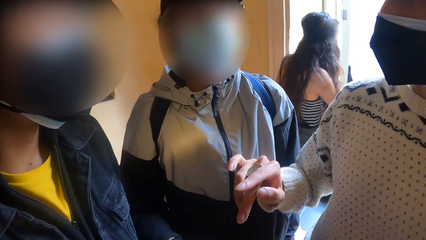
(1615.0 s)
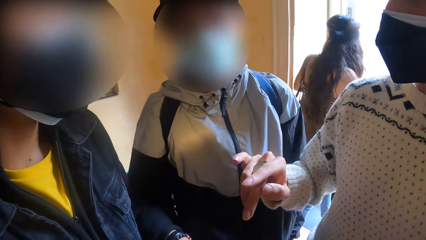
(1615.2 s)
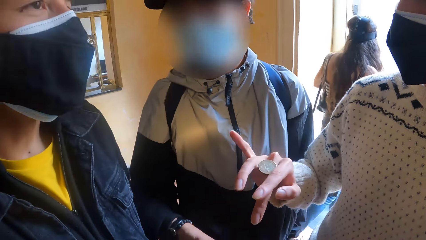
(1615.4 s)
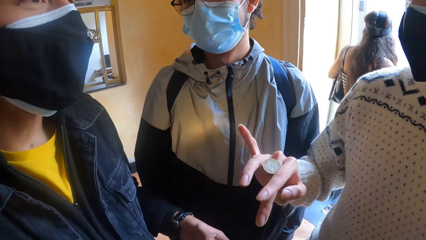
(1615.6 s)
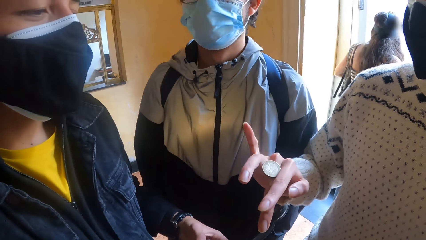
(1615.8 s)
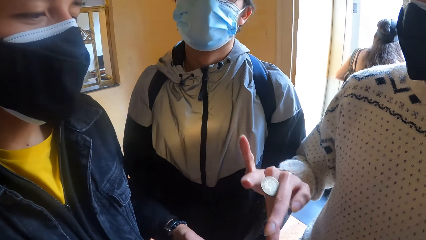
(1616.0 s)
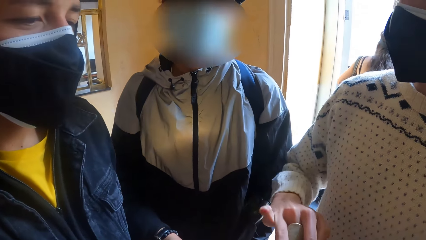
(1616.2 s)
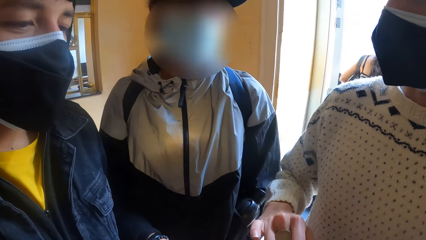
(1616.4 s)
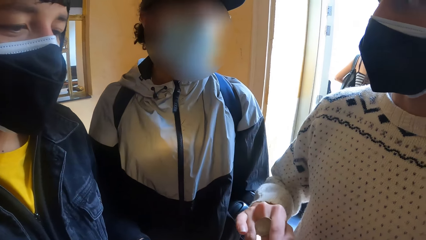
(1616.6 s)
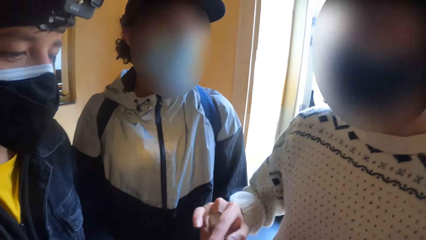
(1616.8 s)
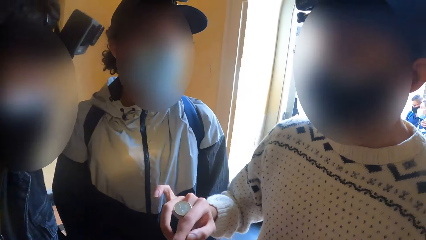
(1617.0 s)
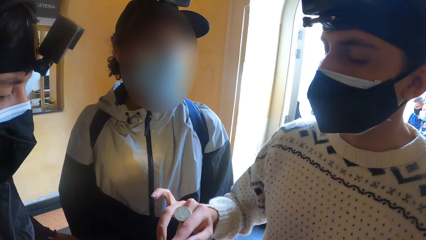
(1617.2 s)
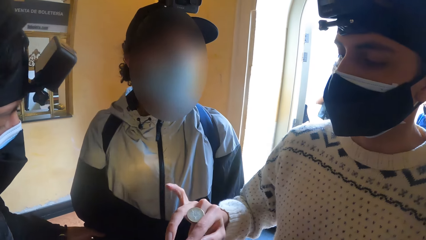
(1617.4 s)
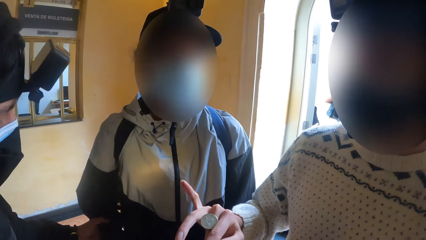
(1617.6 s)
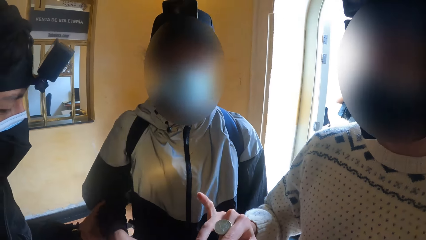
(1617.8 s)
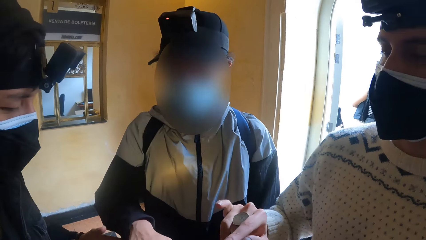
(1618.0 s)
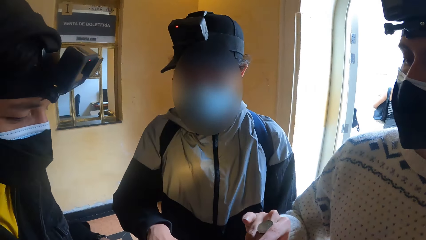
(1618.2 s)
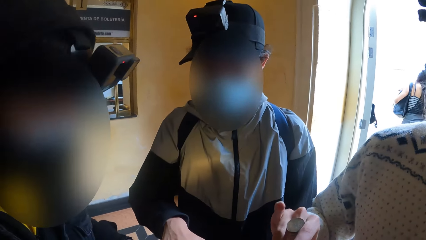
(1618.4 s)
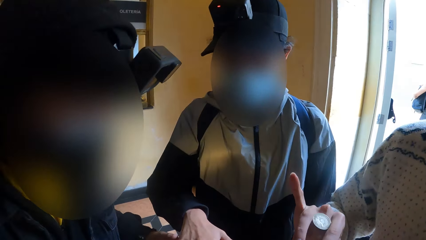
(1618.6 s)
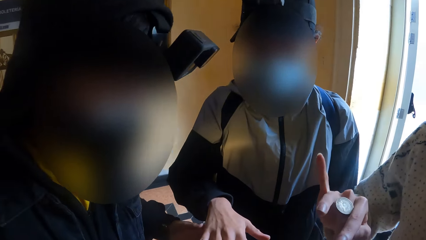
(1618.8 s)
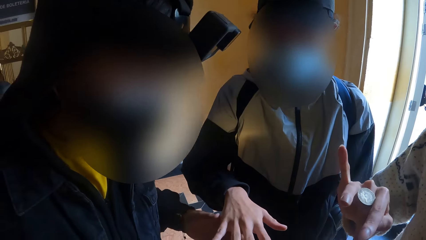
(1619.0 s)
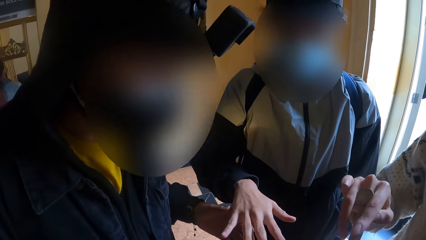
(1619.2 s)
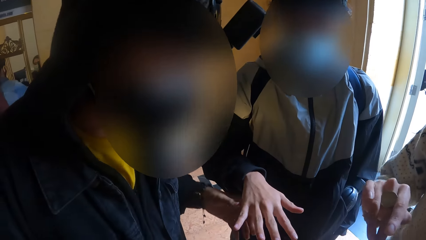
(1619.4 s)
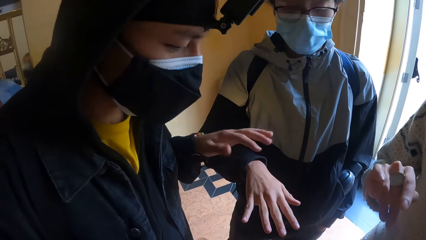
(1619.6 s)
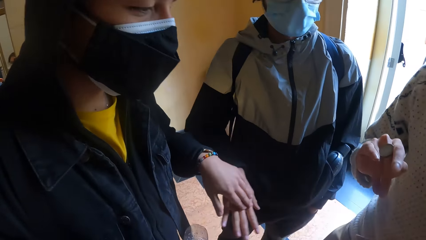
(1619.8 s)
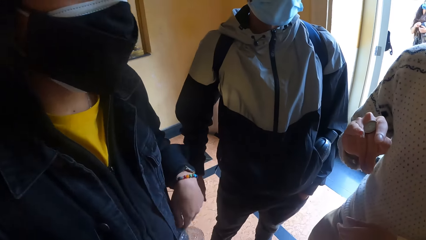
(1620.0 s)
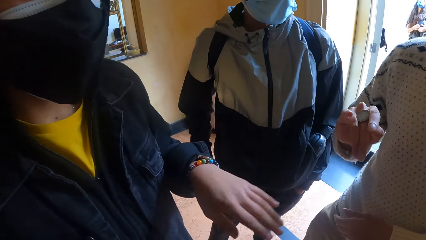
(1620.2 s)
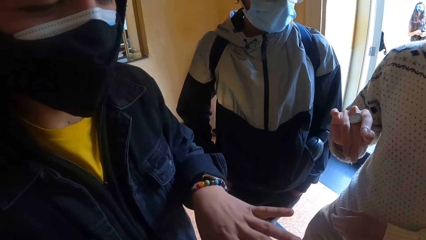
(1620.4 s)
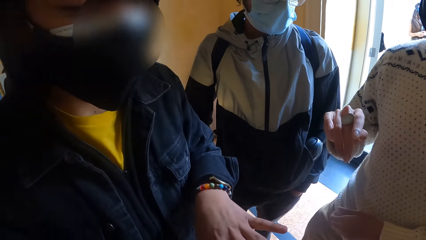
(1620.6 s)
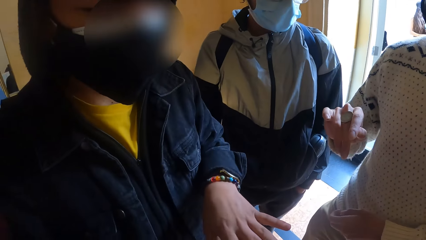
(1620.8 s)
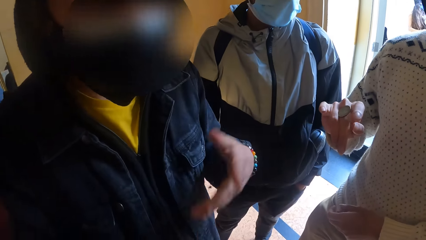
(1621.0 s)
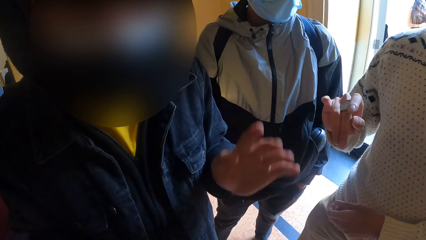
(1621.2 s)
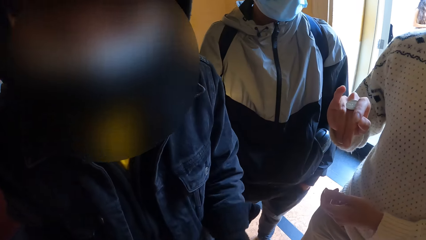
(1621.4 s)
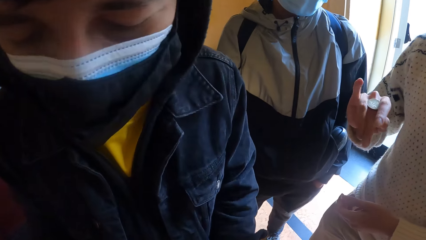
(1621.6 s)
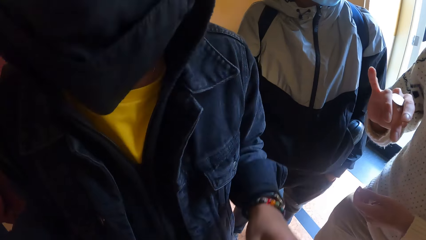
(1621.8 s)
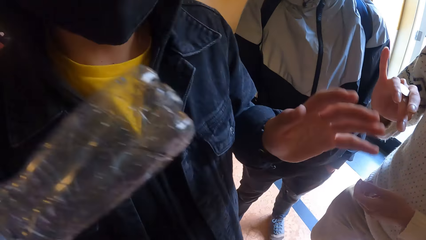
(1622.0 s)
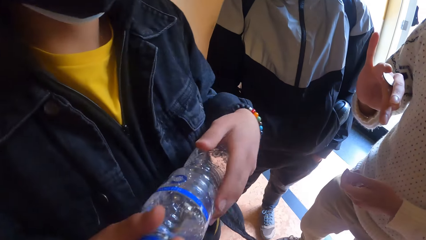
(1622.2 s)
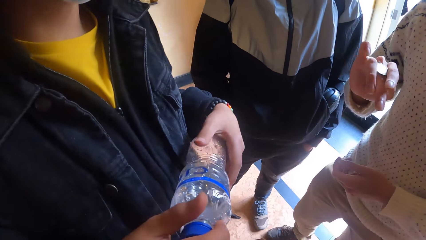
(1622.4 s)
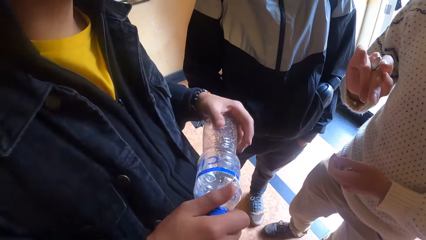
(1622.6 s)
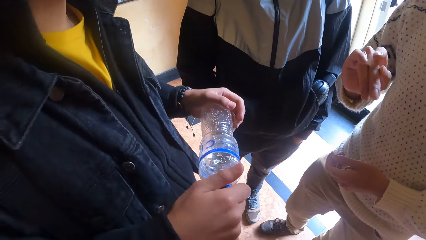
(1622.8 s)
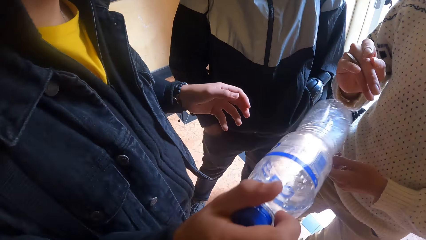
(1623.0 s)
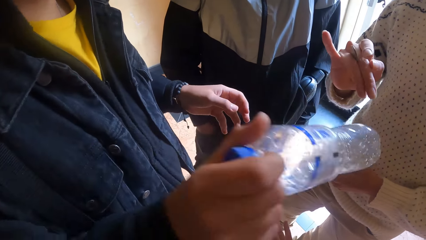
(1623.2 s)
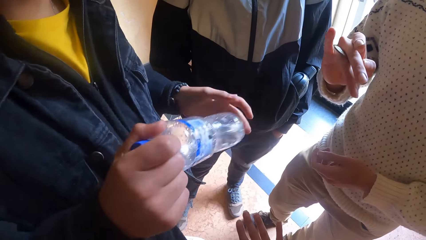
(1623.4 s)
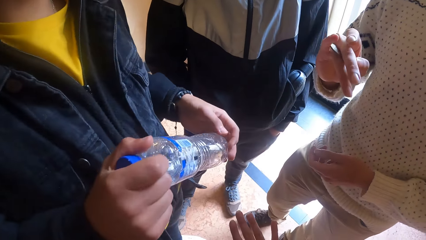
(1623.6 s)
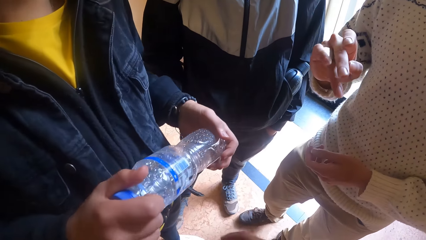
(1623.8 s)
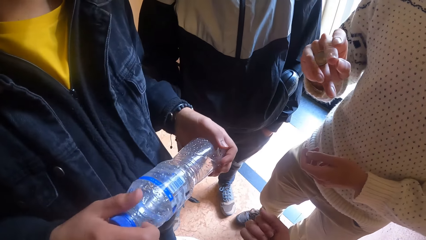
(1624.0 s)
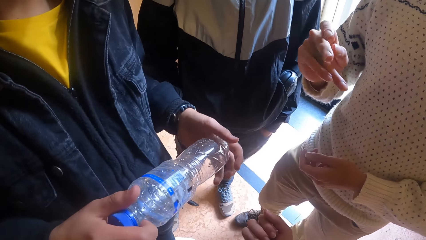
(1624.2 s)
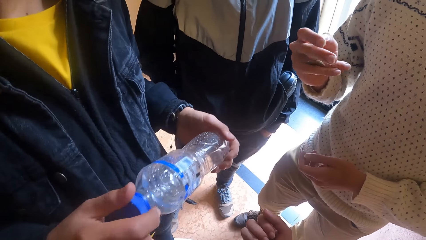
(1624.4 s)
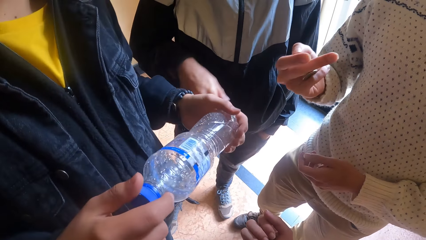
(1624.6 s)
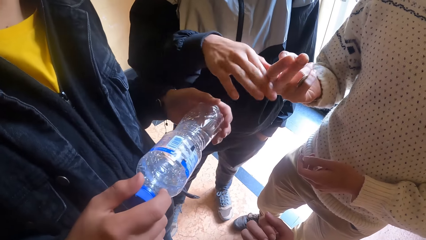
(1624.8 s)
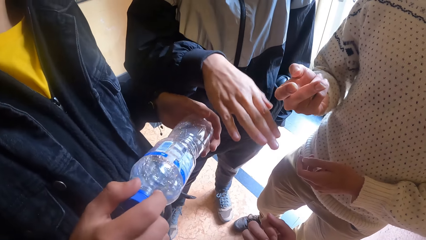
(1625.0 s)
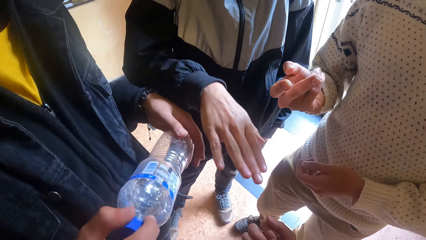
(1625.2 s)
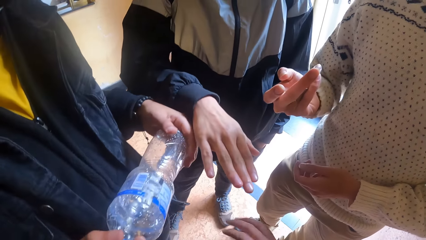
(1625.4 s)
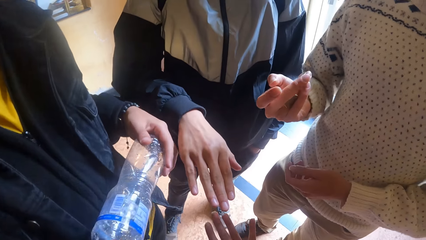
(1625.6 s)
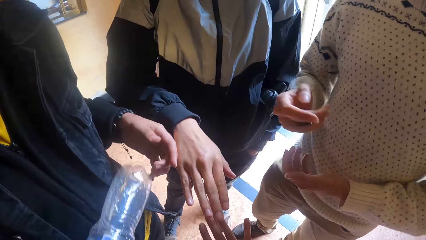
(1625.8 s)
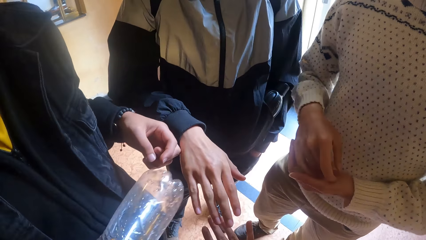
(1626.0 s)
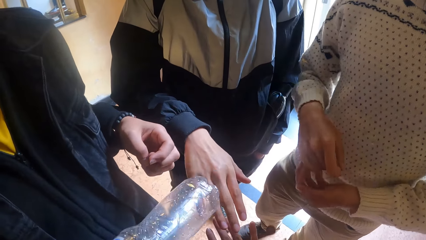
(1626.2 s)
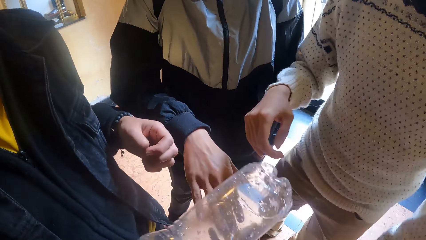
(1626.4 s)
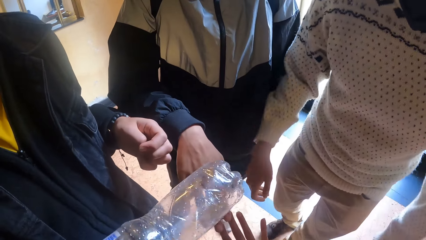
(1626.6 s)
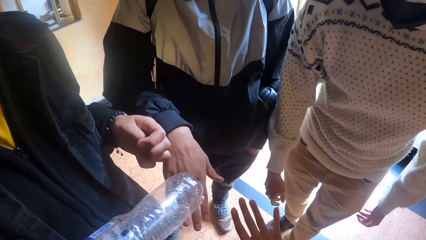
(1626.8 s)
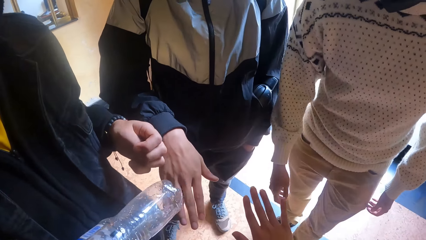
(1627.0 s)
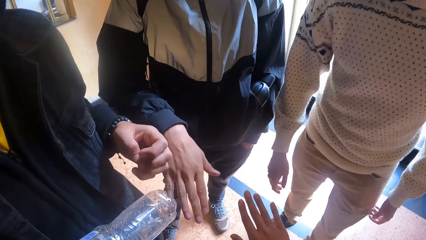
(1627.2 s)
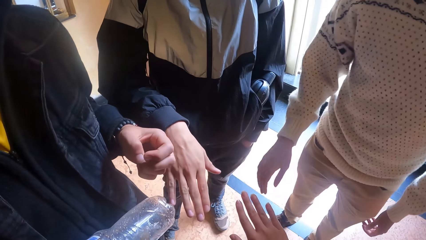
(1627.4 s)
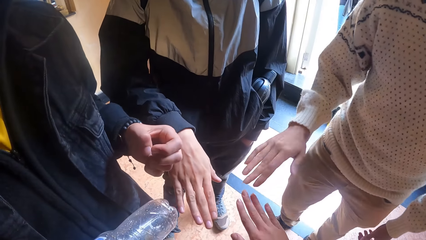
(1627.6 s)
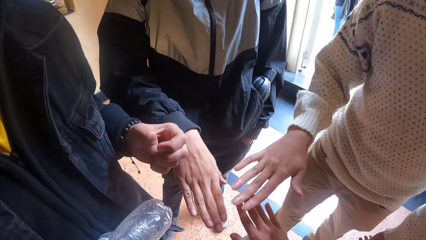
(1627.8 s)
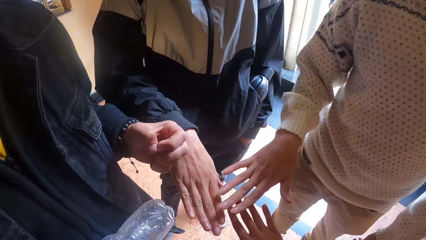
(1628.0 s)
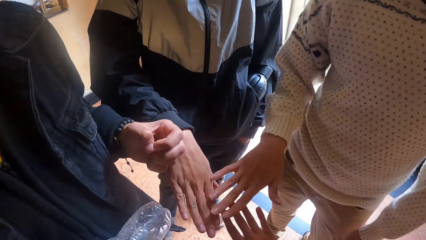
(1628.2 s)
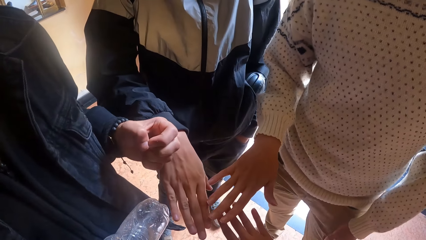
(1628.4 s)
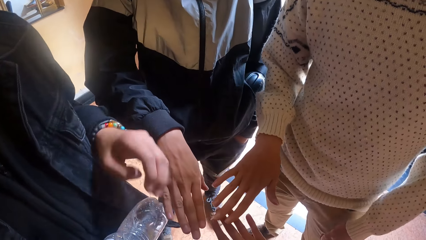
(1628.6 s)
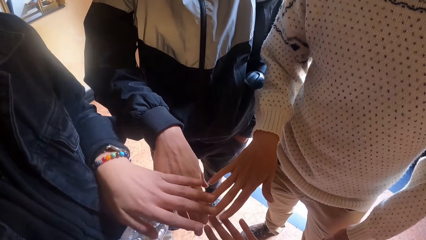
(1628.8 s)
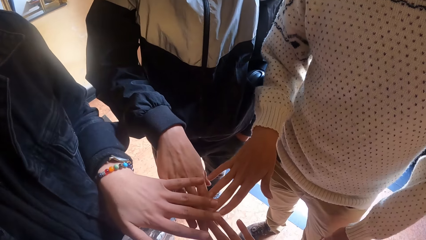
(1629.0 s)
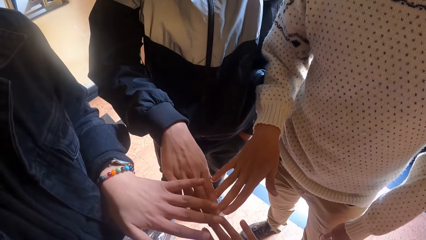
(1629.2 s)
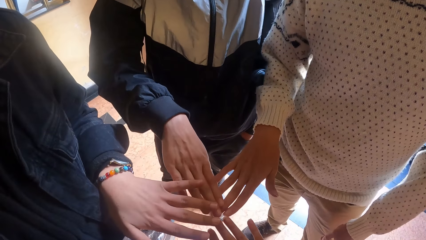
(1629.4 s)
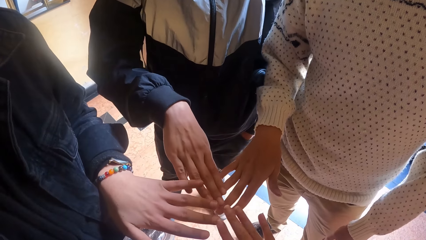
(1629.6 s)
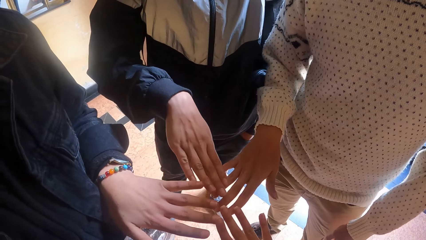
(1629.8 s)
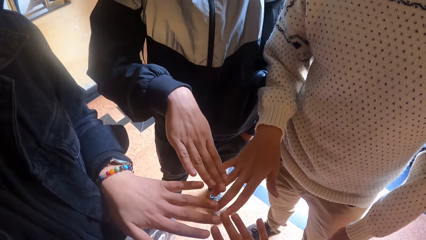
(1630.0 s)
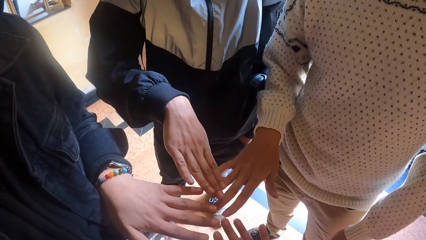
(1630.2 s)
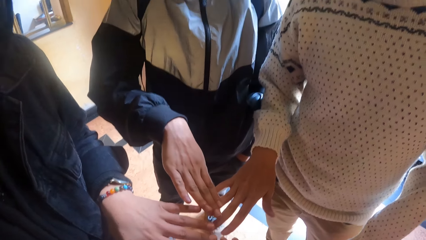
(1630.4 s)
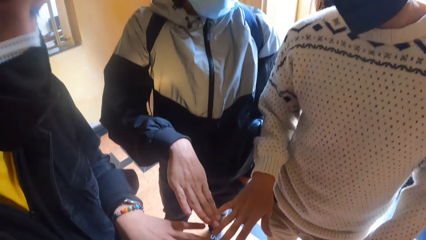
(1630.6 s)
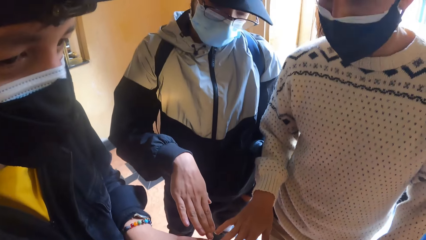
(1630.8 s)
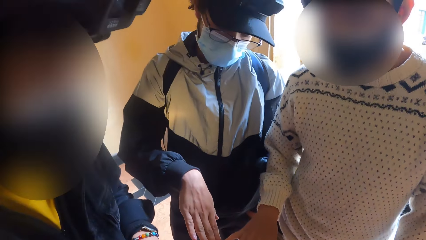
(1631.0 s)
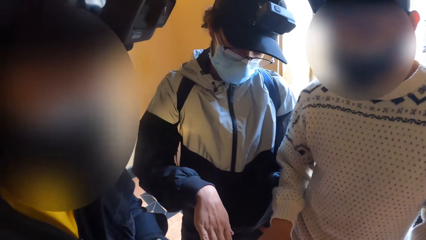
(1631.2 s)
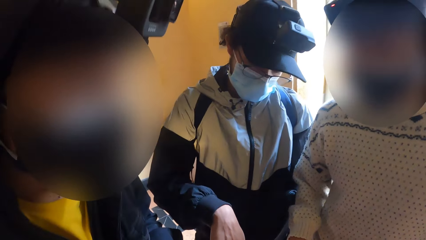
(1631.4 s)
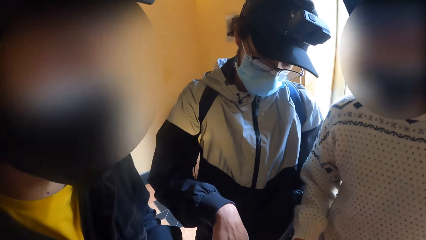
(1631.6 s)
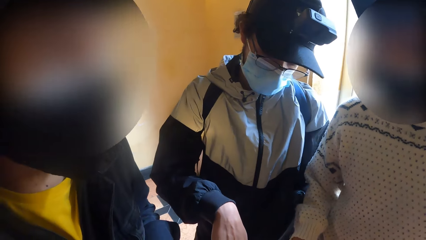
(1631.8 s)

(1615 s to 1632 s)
A man touches the right hand of another man with his left hand. The other man stretches his right hand. The first man taps the right hand of the other man with his left hand. The first man holds the water bottle with both hands. The other man stretches his right hand. The camera wearer stretches his right hand. A man shows his fingers. A third man stretches his right hand. The camera wearer and the men show their fingers. The first man stretches his right hand.
